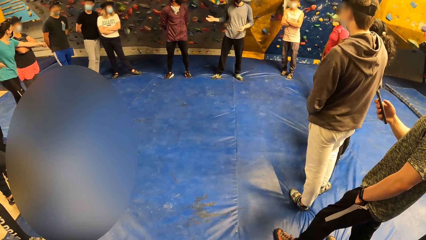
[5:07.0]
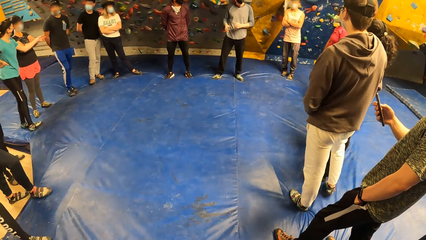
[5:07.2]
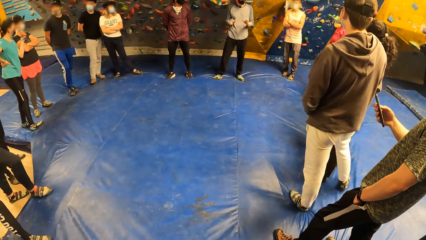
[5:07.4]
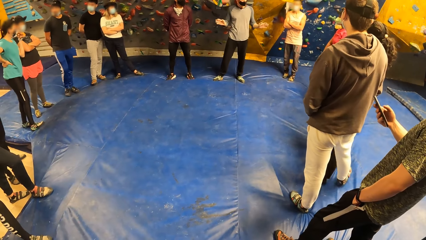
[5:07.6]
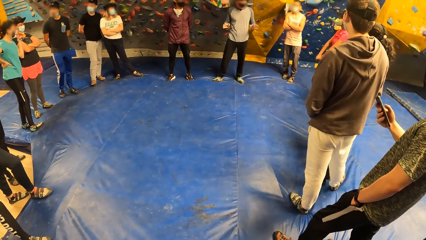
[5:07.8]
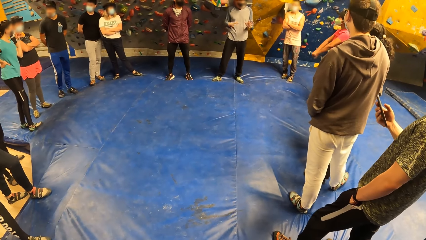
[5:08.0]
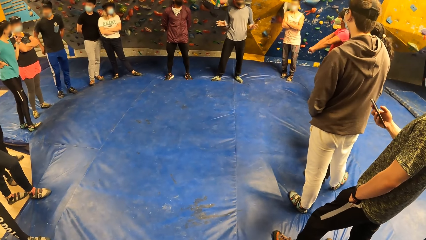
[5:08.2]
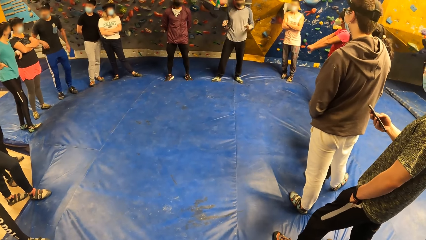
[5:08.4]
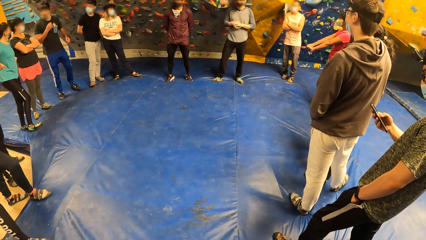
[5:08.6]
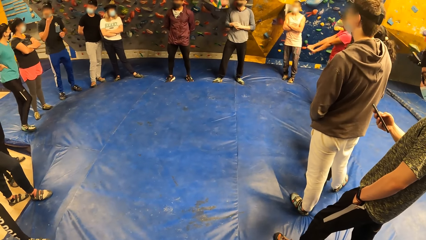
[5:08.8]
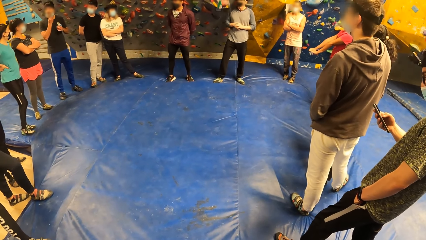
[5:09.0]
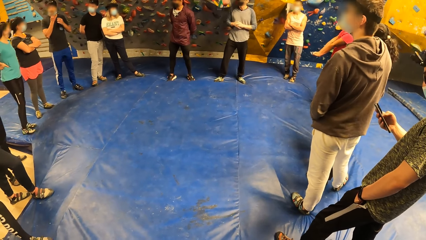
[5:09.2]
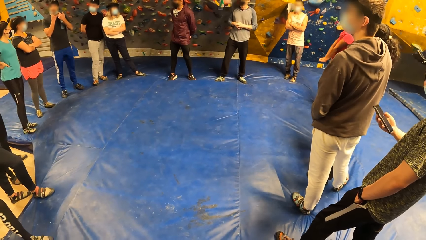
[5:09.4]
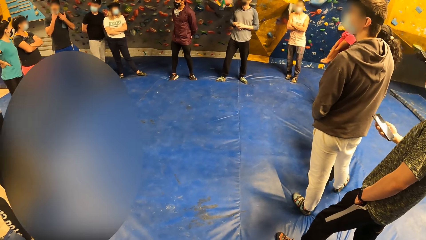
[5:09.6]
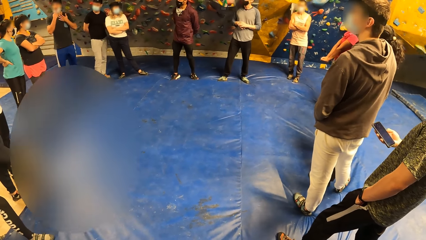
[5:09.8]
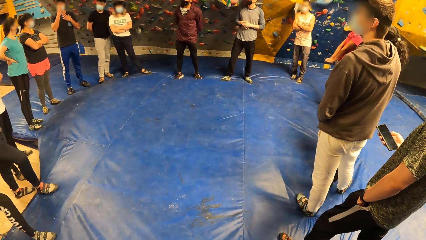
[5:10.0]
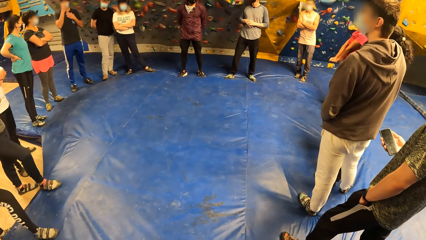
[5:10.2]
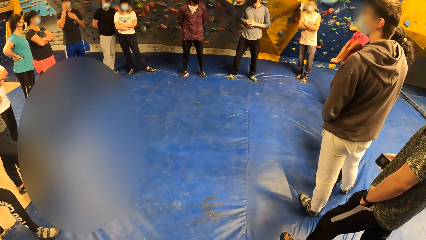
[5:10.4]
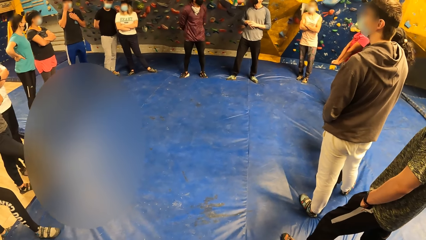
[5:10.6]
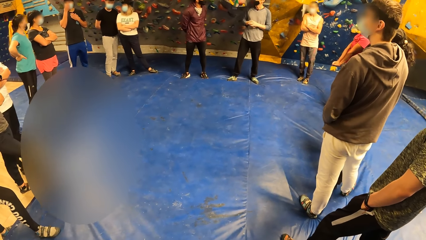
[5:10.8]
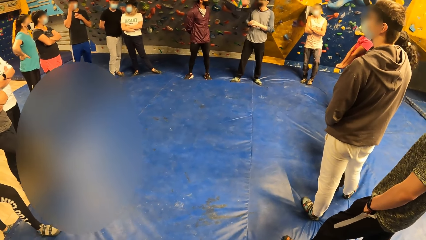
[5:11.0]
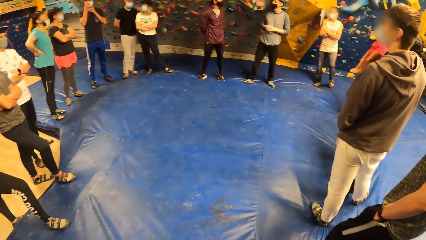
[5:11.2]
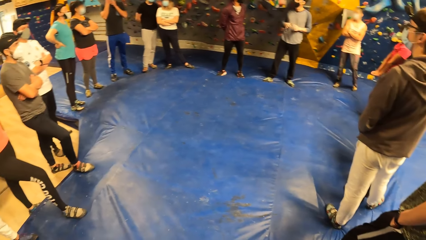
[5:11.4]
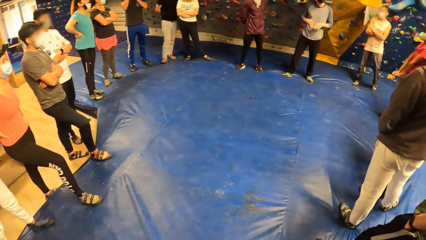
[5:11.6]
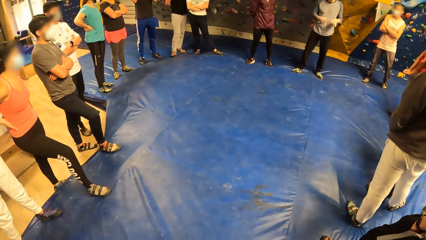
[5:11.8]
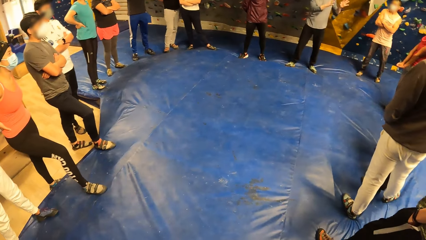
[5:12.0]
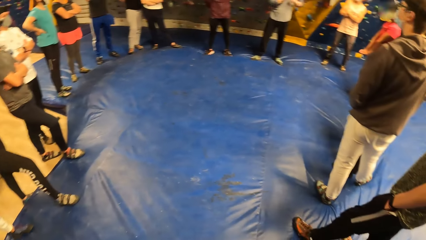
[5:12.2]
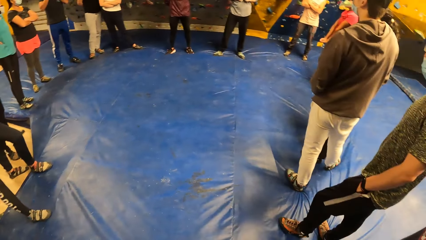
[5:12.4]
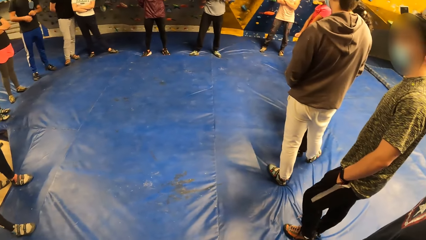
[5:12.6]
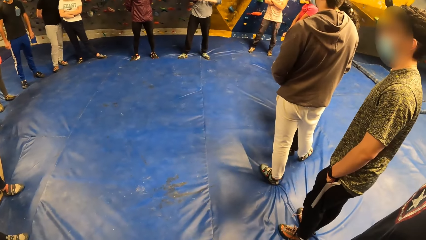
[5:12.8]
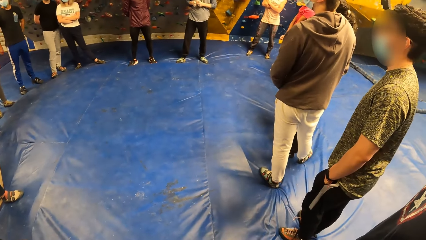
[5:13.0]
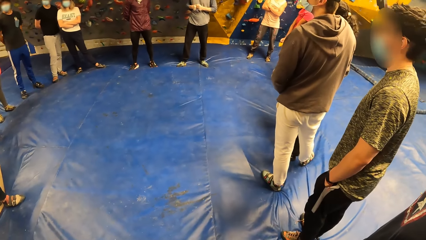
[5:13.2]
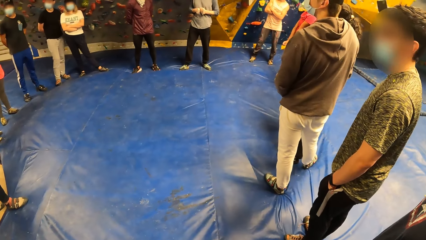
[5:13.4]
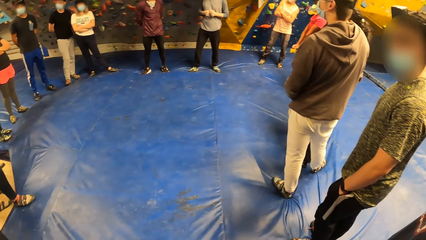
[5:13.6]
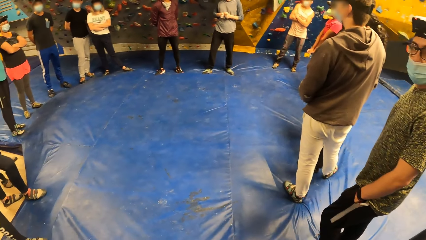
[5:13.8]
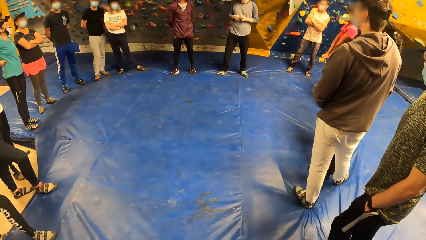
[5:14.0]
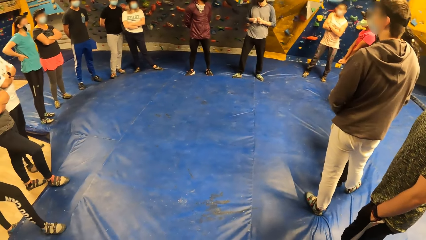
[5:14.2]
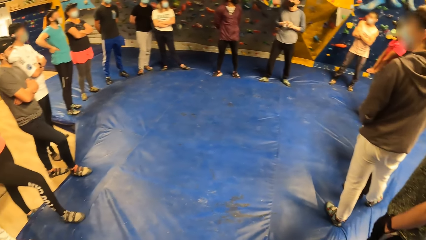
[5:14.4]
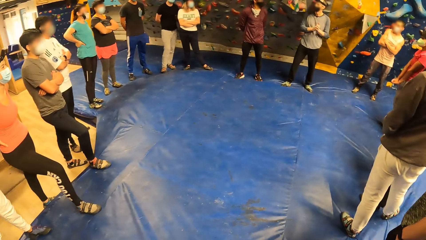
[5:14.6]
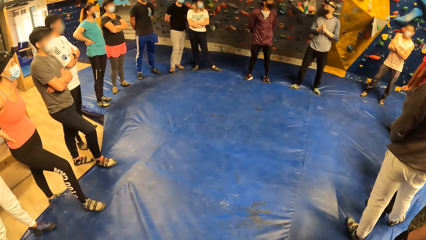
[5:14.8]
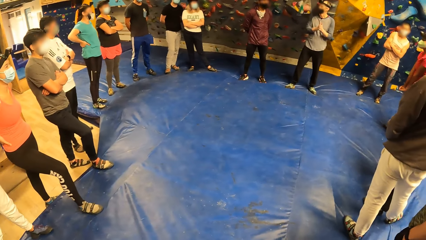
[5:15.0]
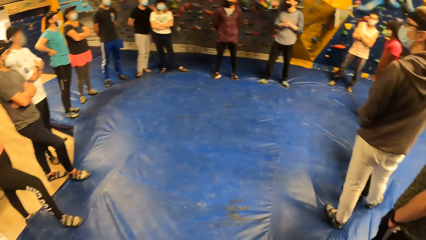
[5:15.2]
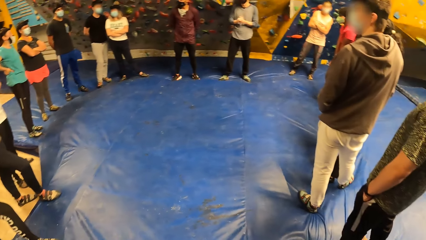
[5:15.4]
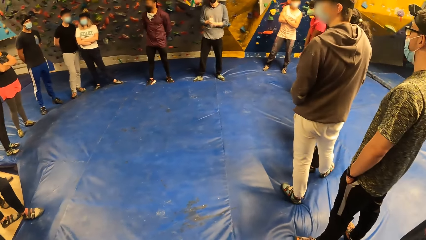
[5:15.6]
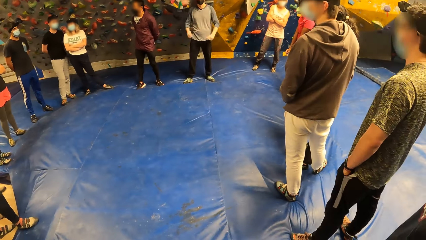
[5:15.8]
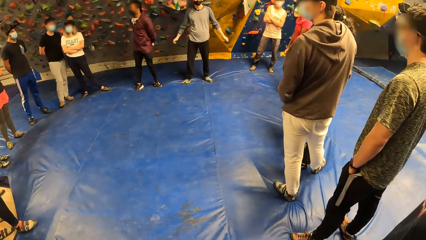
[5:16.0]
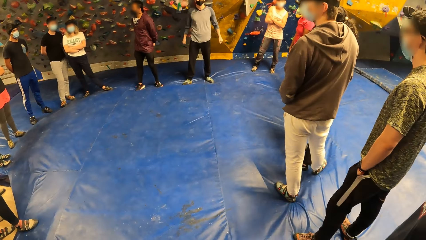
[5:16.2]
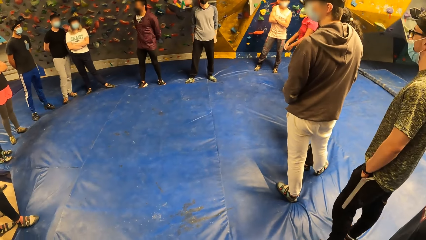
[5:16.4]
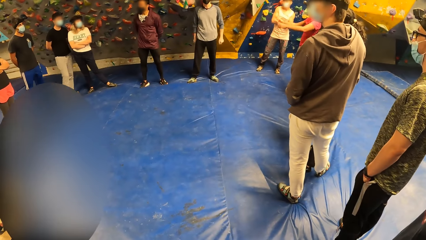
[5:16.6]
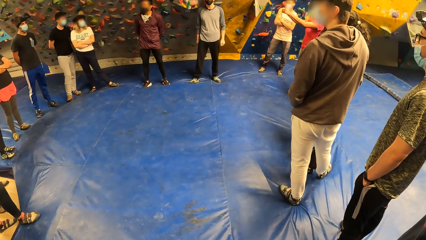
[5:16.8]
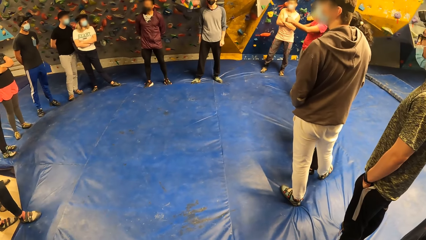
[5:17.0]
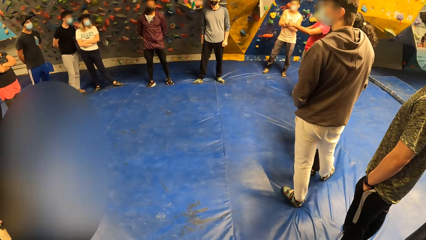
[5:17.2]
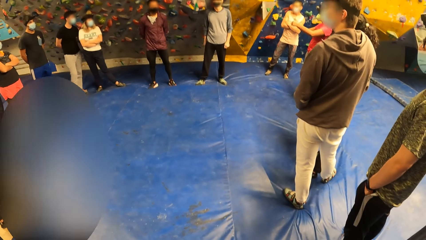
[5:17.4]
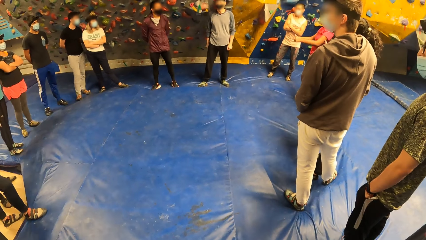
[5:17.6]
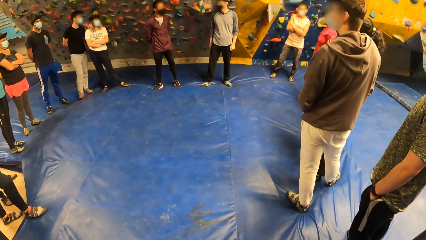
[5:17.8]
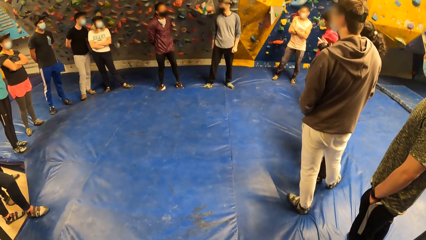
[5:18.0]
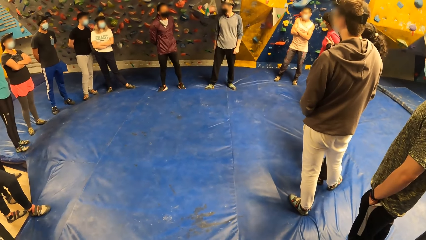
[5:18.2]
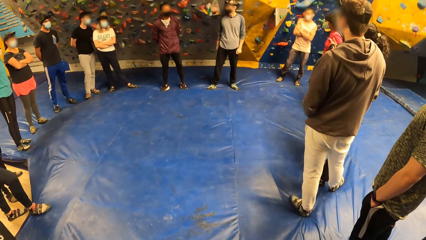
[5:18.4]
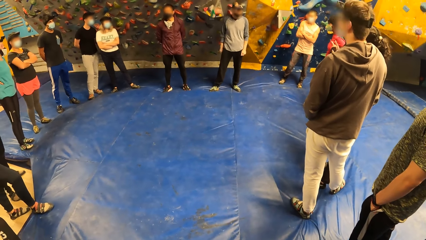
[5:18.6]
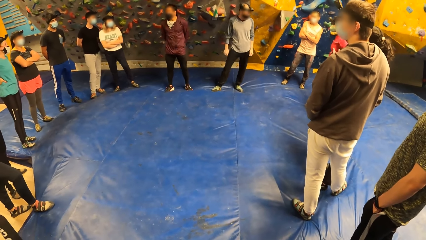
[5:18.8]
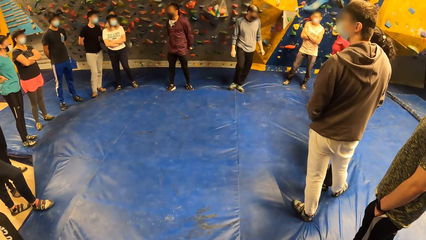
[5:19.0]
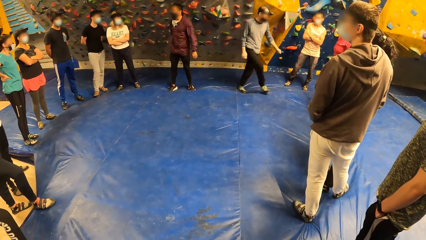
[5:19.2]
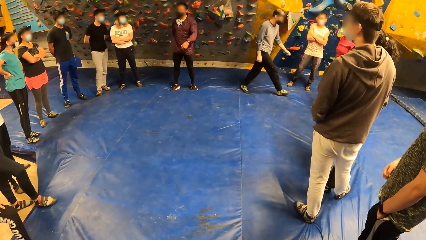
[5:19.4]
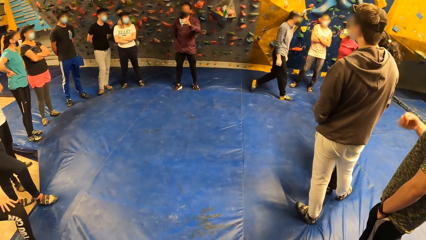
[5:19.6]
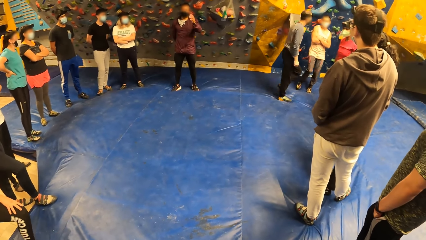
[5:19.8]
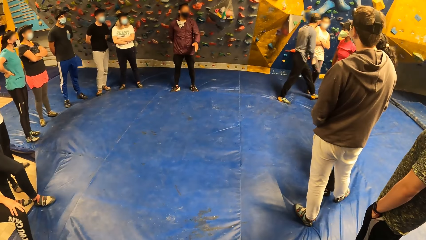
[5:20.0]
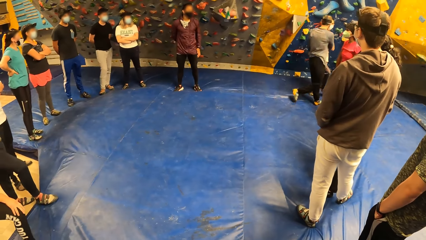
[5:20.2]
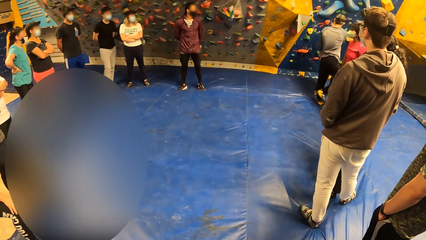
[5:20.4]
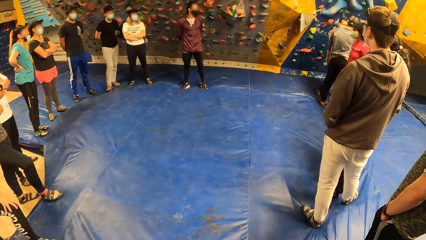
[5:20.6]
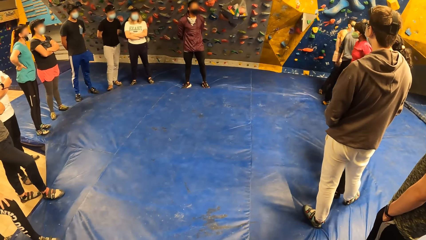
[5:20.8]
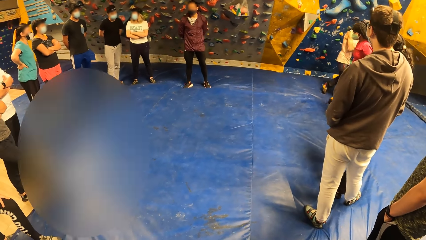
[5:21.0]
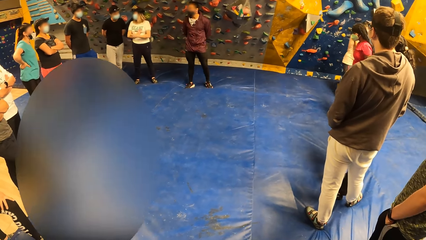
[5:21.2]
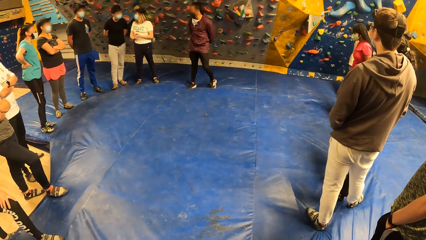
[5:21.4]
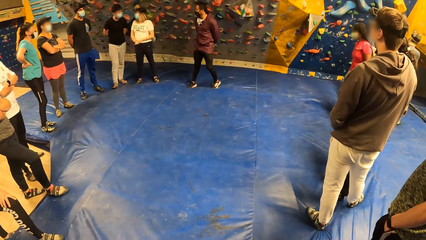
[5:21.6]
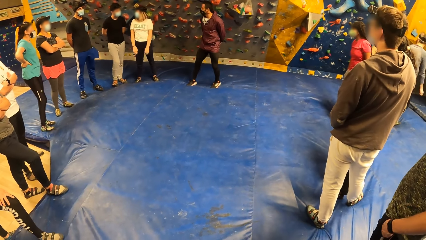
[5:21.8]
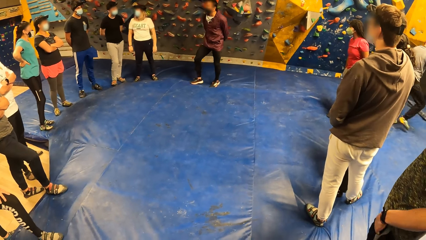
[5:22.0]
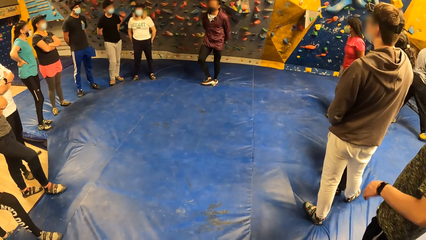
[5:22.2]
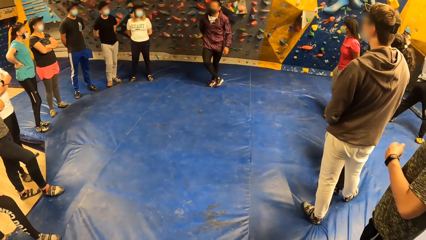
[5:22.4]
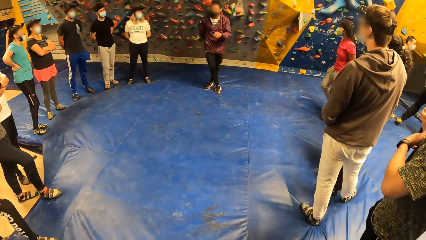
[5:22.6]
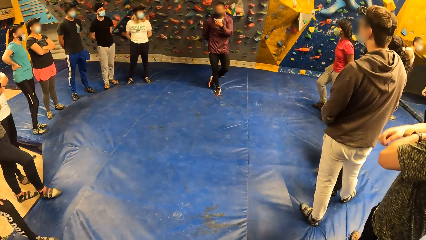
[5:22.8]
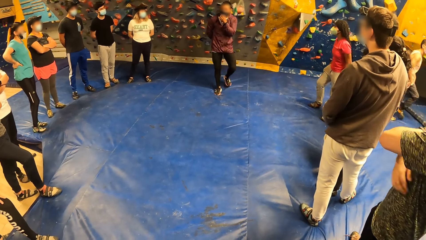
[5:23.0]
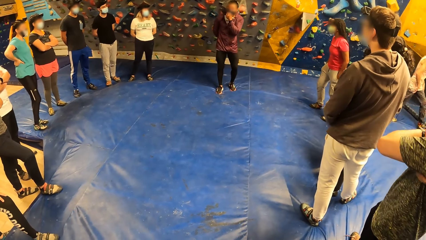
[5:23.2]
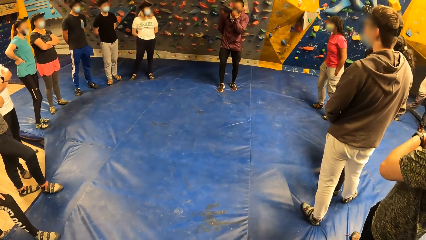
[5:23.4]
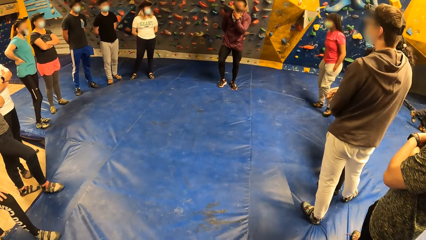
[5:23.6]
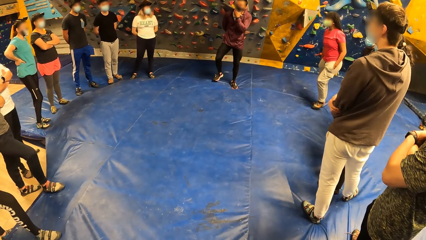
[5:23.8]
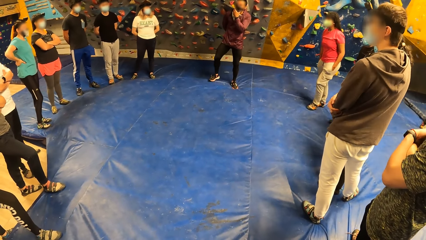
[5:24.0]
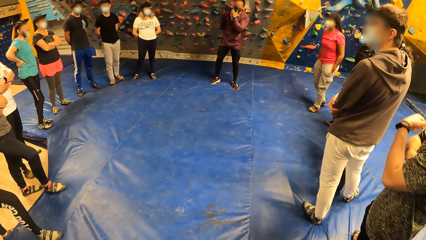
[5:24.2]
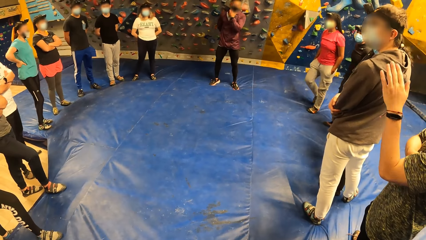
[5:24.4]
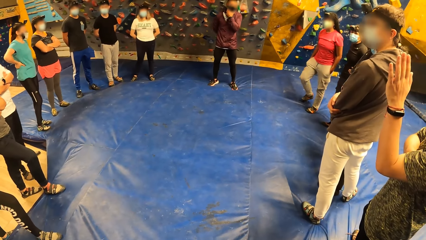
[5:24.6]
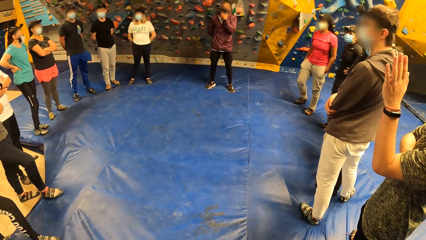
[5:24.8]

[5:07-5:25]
The man puts the phone in his right pocket with his right hand. The man walks away. The man removes his left hand from his left pocket.
